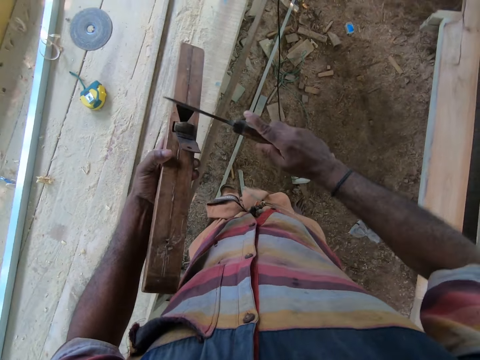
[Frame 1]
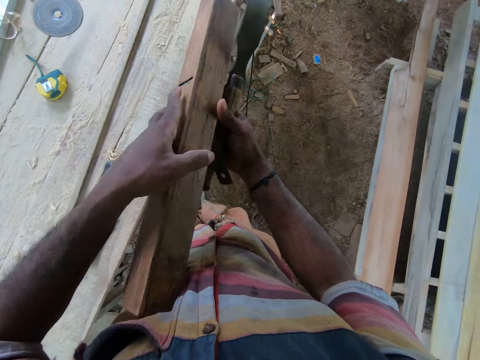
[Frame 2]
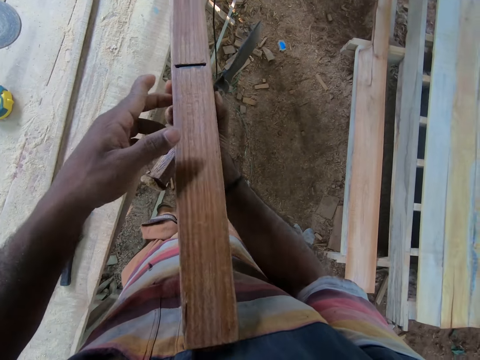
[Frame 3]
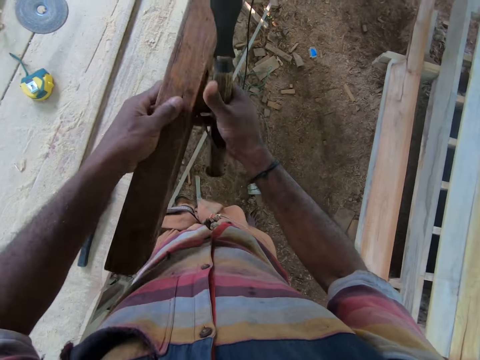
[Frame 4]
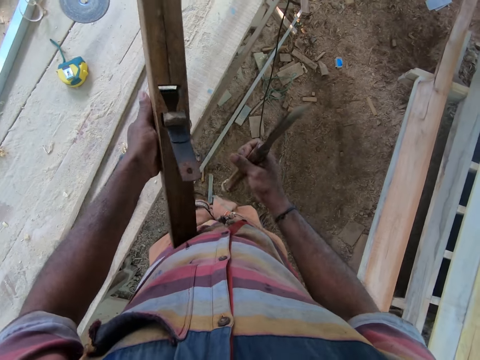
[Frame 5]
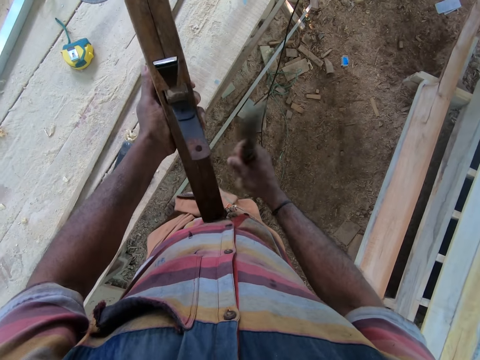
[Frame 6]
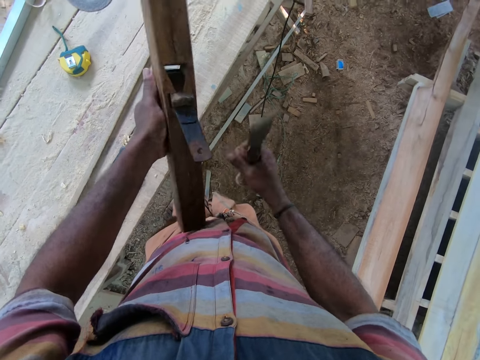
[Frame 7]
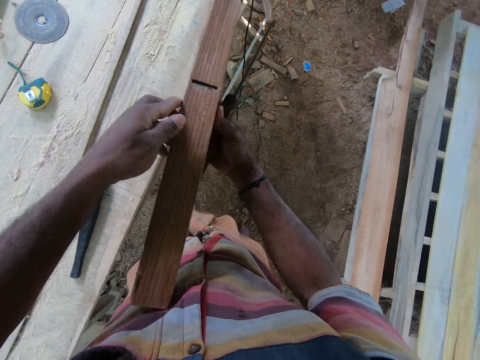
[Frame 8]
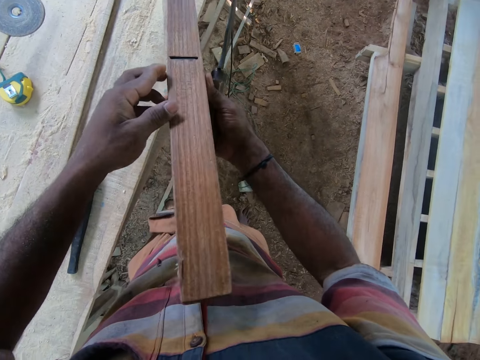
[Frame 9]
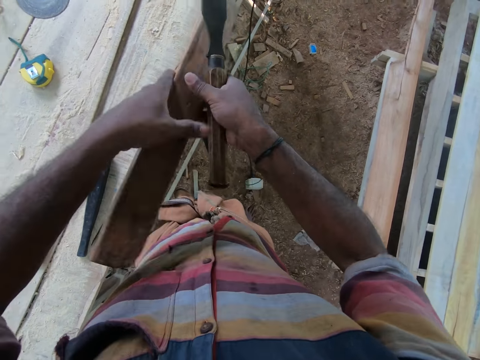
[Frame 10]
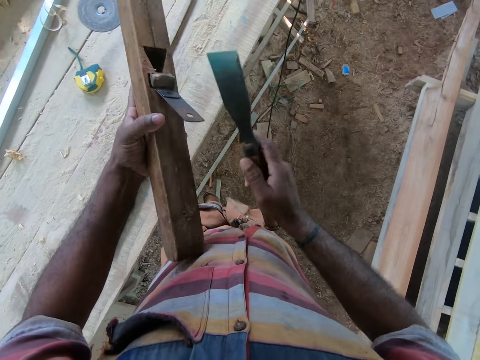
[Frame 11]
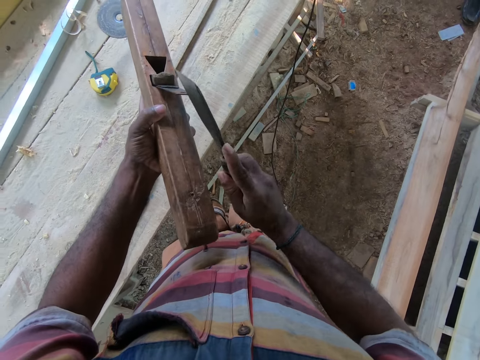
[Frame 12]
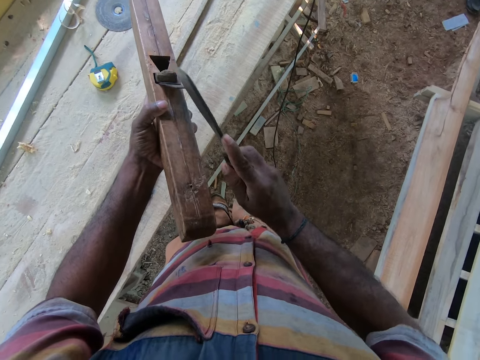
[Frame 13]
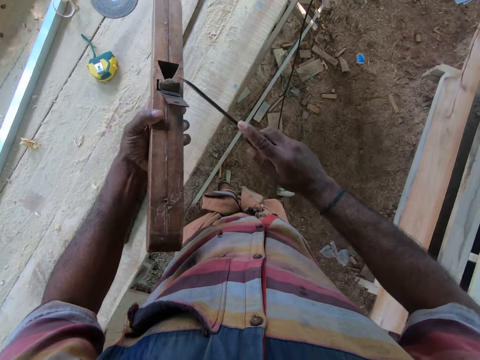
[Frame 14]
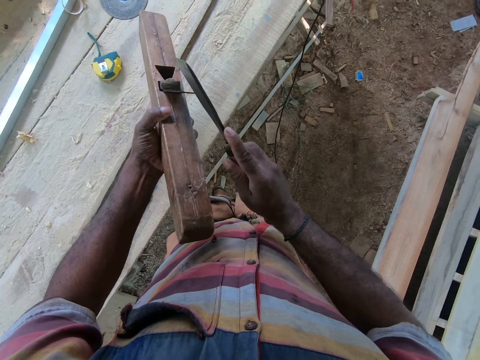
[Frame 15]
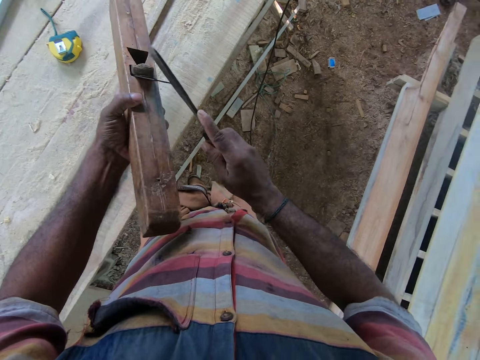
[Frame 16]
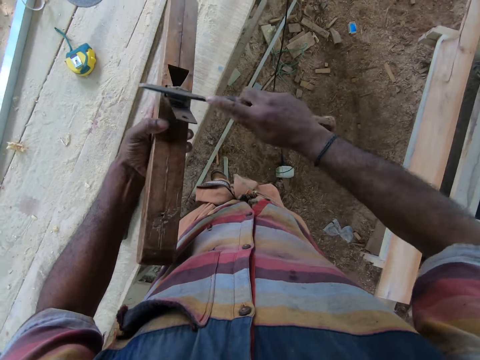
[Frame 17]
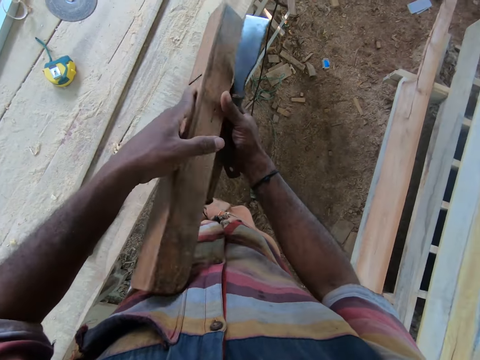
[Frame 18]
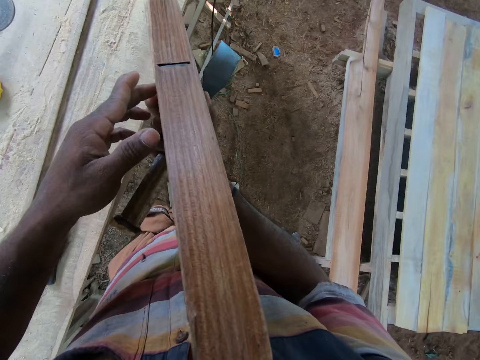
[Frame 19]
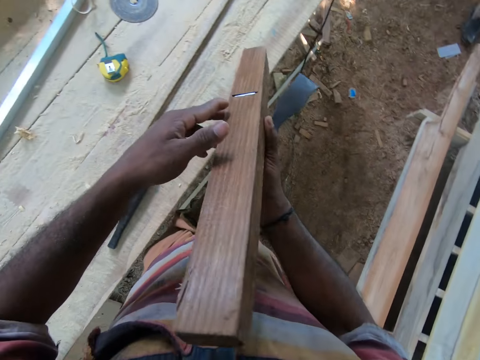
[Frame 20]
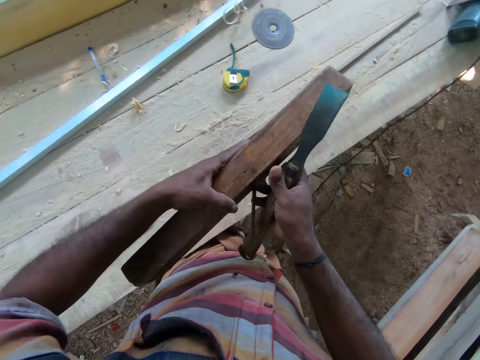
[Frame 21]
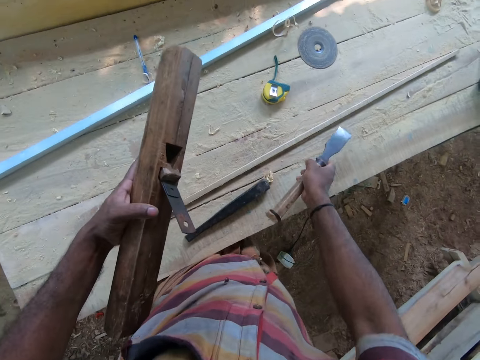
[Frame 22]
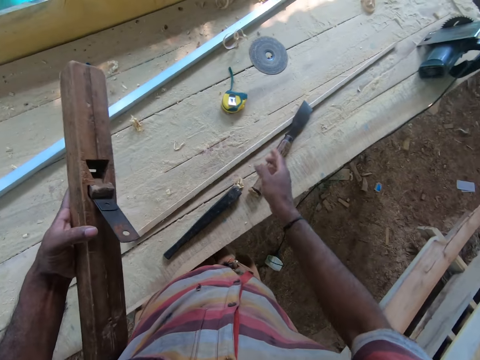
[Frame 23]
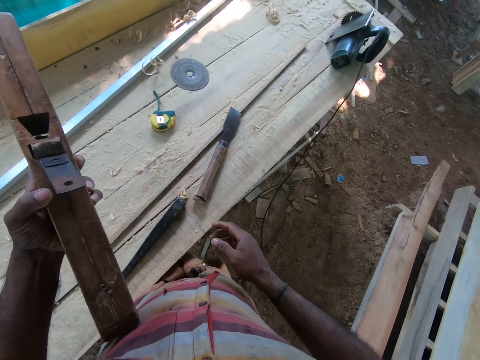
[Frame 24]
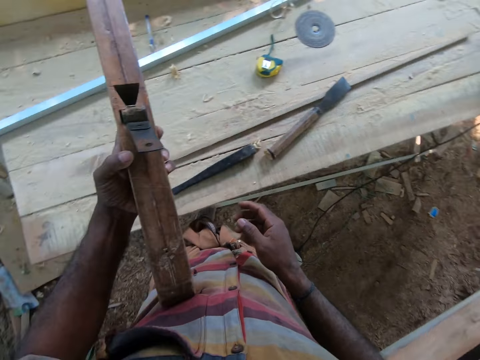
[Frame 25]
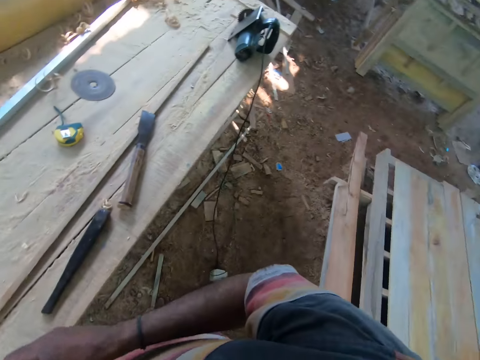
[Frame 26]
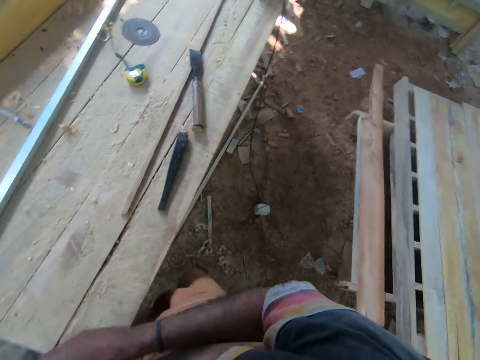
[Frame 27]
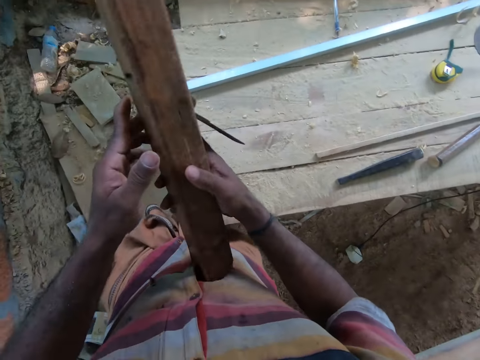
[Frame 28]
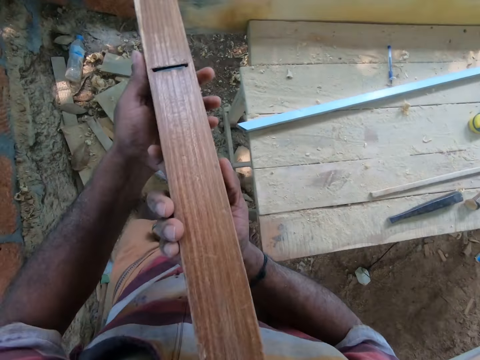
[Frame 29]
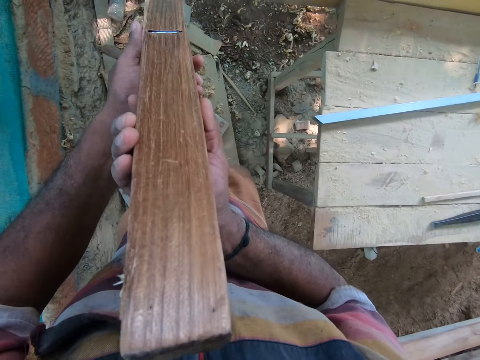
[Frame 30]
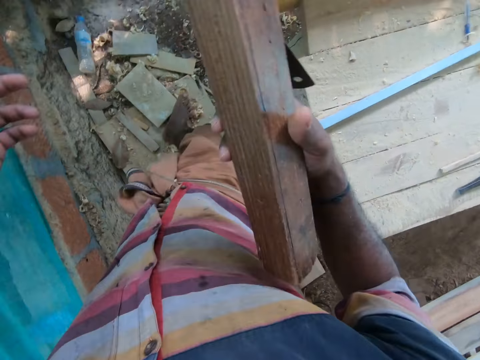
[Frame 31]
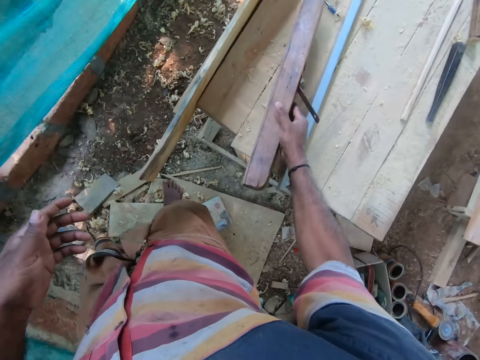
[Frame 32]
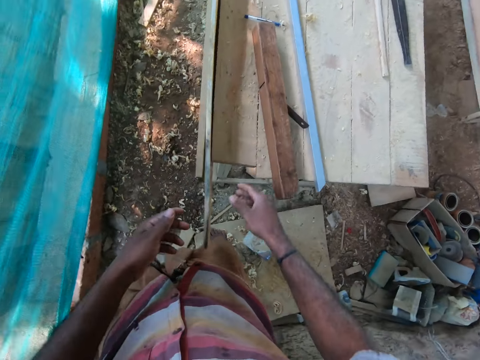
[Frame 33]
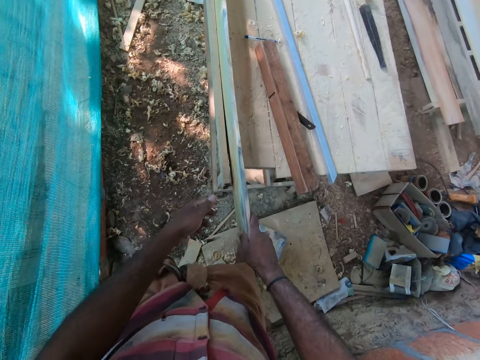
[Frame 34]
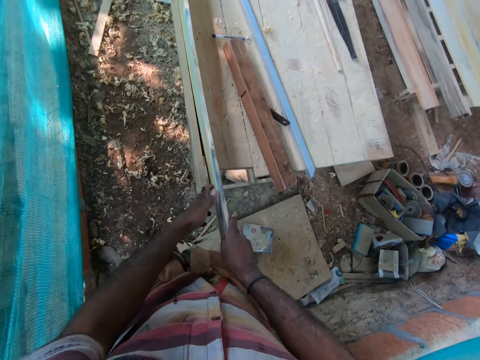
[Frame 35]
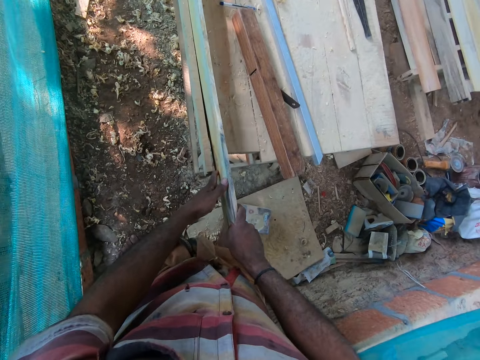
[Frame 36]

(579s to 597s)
The camera wearer passes the jack plane or wood planer from his left hand to his right hand. He looks at the wood planer. He passes the jack plane from his right hand to his left hand. He hits the chisel on the jack plane in his left hand with his right hand. He adjusts the wood planer with a metal. He passes the jack plane from his left hand to his right hand. He passes the jack plane from his right hand to his left hand. He looks at the wood planer. He hits the chisel on the jack plane in his left hand with his right hand. He adjusts the wood planer with the metal. He passes the jack plane from his left hand to his right hand. He looks at the wood planer. He passes the jack plane from his right hand to his left hand. He drops the chisel on the table with his right hand. He looks at the wood planer. He looks around the ground. He passes the jack plane from his left hand to his right hand. He walks beside the table. He looks at the wood planer. He drops the jack plane on the table with his right hand. He pulls the plank from the table with both hands.

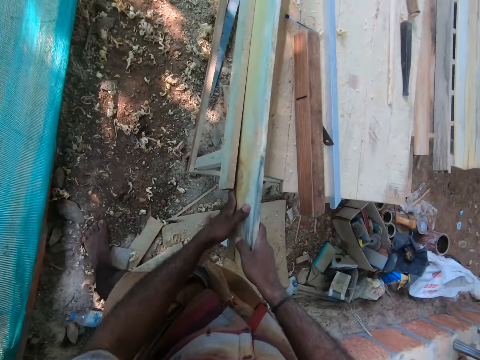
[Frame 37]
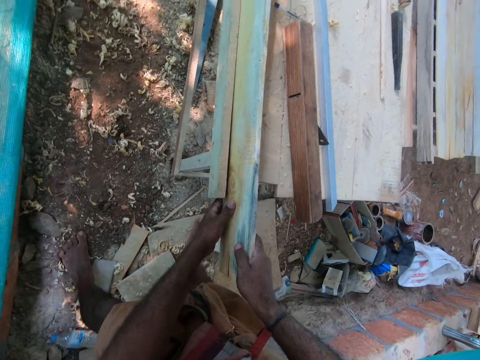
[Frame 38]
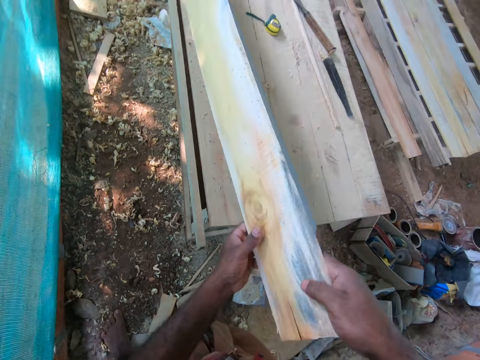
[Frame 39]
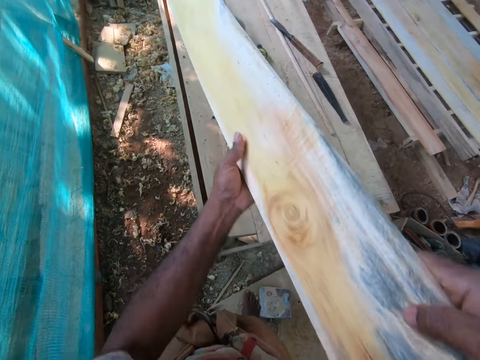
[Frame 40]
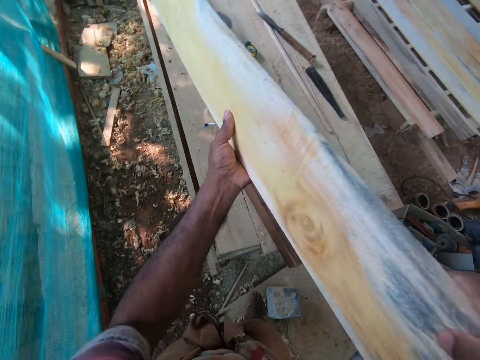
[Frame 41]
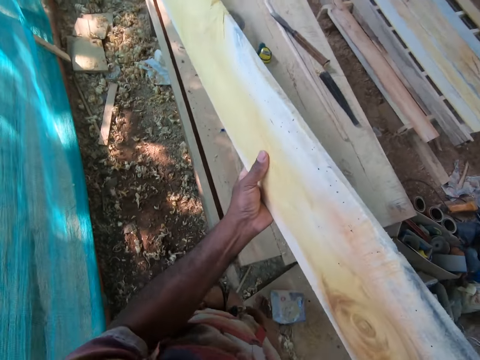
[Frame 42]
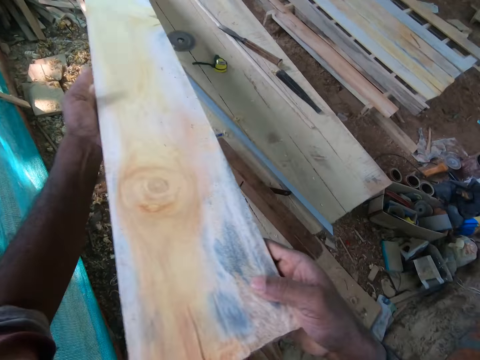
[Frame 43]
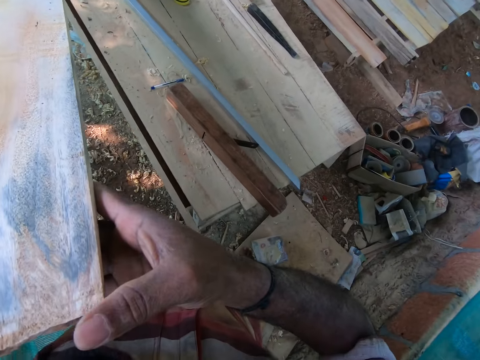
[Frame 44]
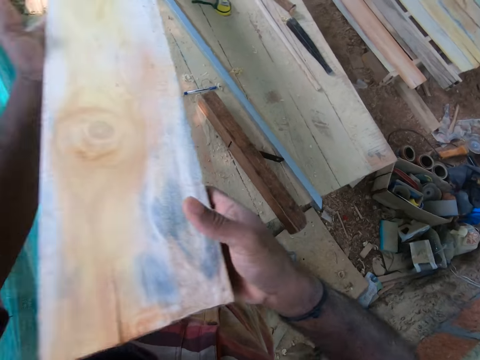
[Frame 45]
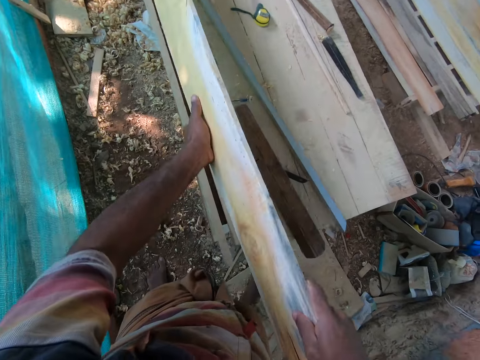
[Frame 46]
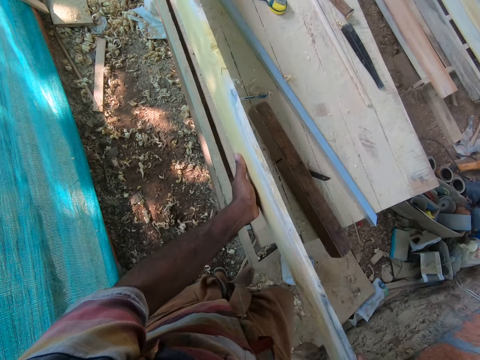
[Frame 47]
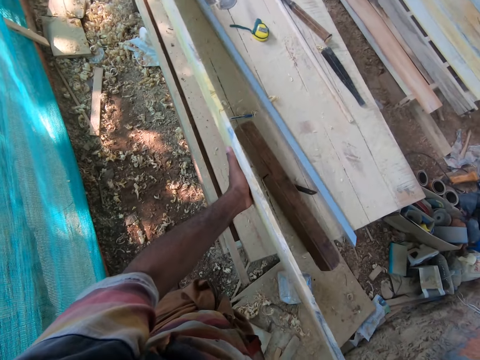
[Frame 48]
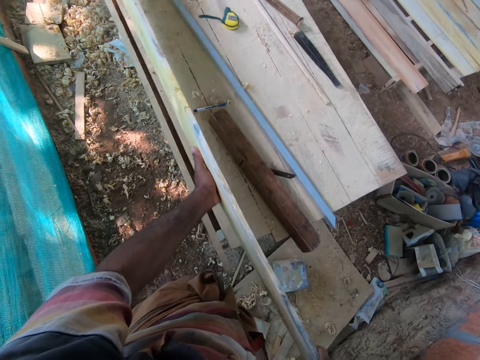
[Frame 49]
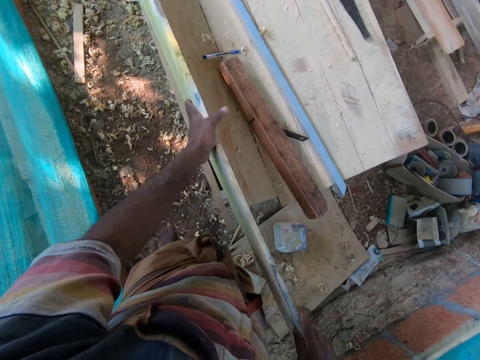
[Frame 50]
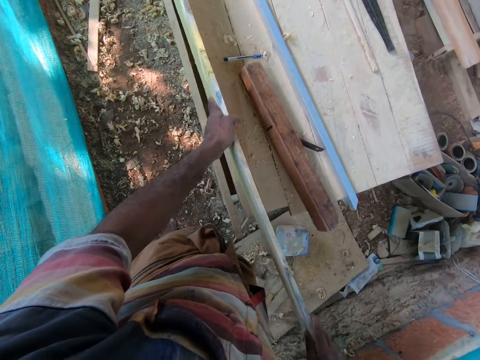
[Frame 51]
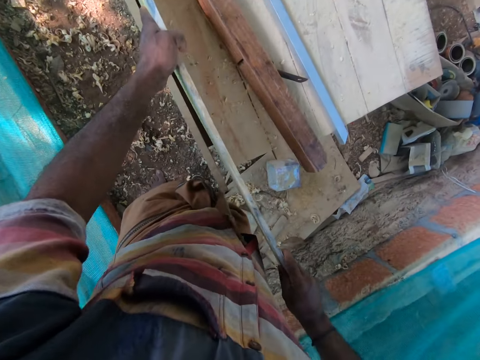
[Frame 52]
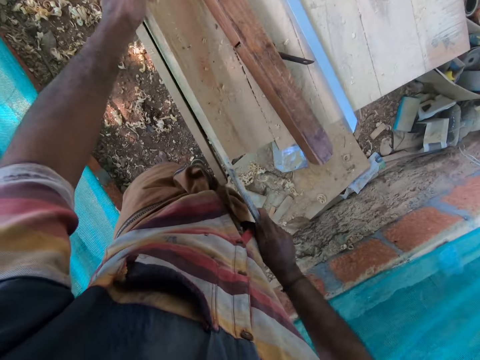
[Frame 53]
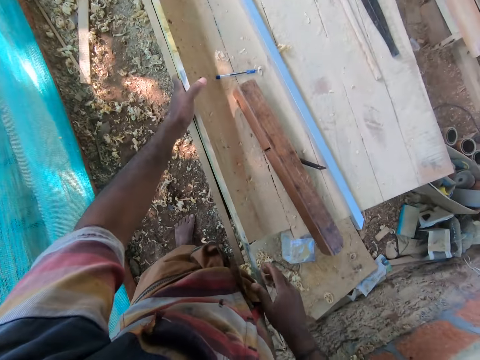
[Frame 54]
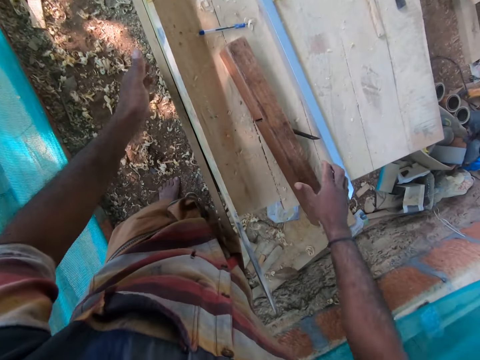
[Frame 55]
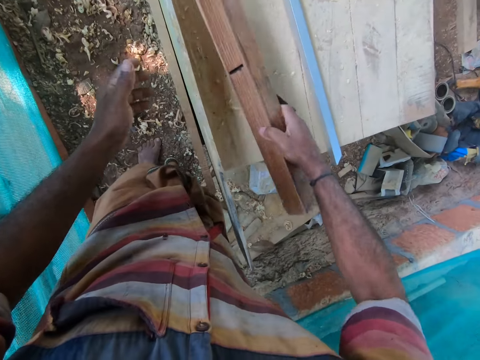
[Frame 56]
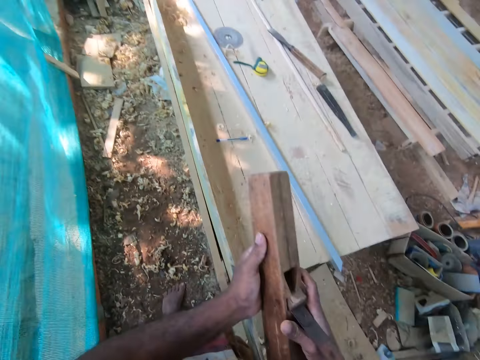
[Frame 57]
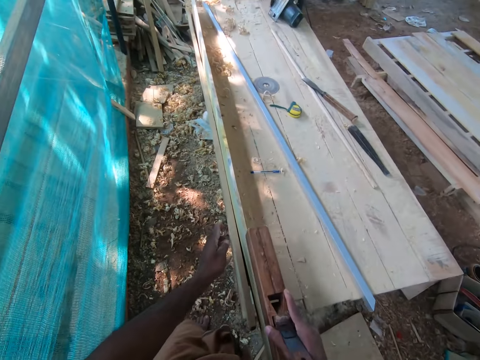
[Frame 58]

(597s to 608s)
The camera wearer turns the wood. He looks at the wood. He puts the plank on the table with both hands. He places the wood on the table edge. He picks the jack plane from the table with his right hand.
